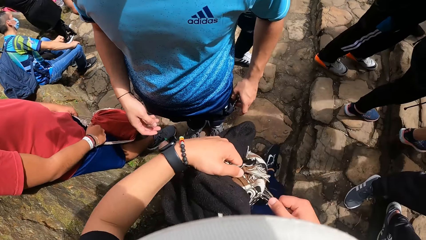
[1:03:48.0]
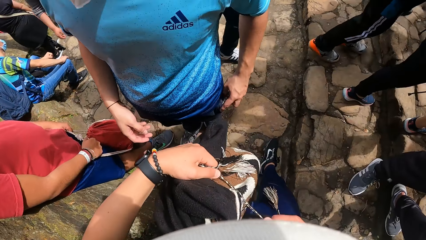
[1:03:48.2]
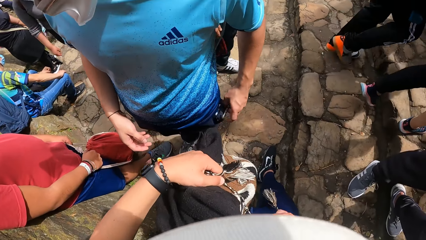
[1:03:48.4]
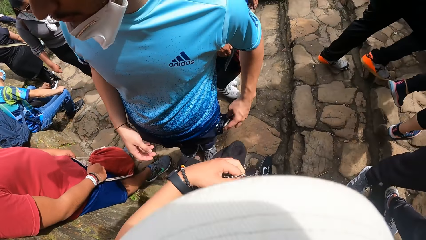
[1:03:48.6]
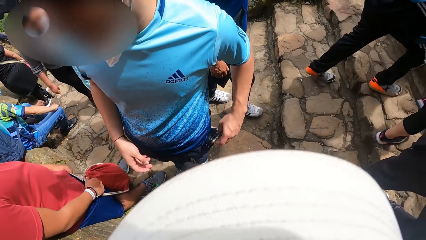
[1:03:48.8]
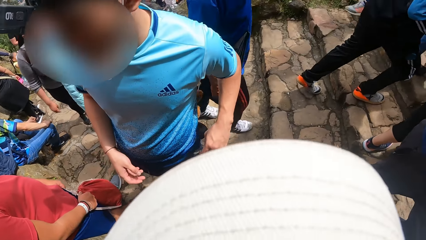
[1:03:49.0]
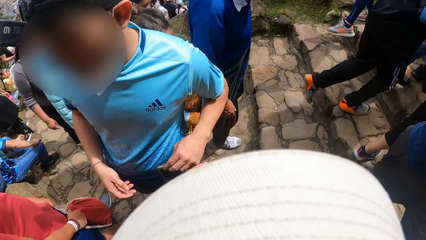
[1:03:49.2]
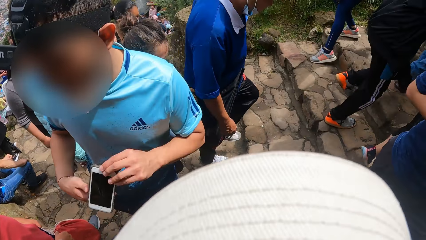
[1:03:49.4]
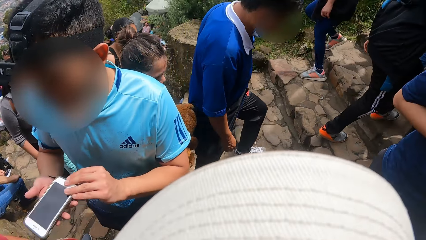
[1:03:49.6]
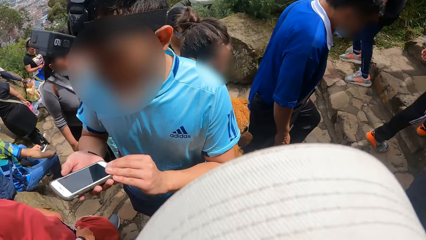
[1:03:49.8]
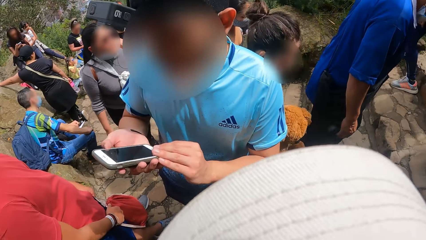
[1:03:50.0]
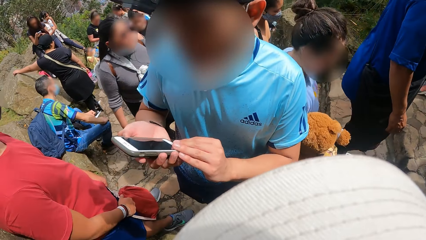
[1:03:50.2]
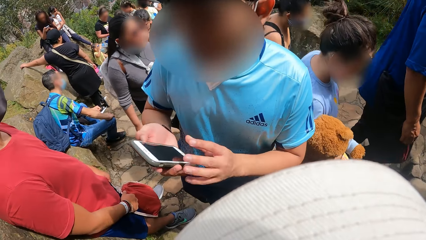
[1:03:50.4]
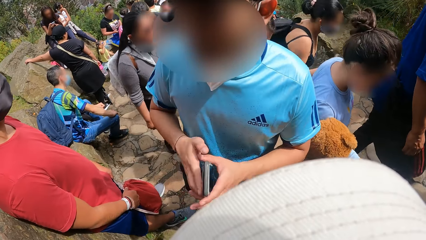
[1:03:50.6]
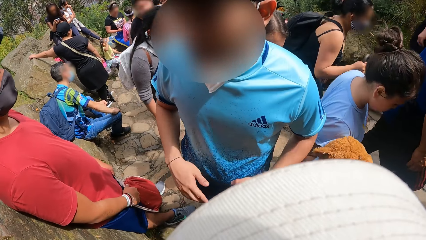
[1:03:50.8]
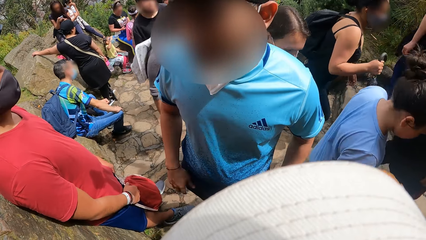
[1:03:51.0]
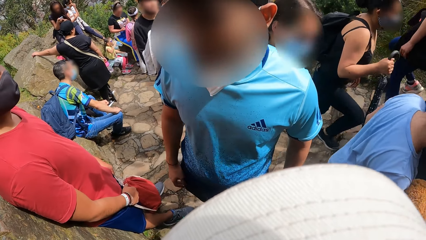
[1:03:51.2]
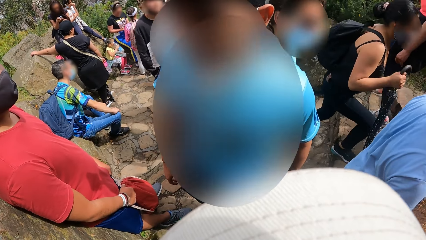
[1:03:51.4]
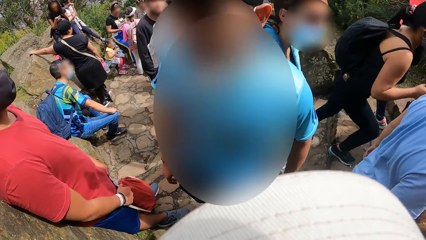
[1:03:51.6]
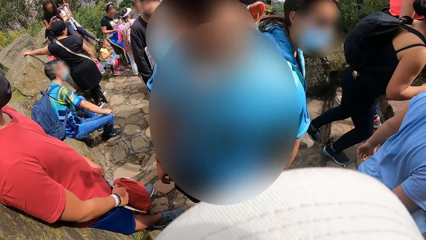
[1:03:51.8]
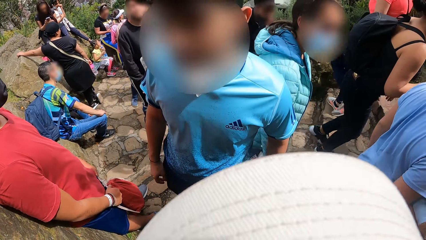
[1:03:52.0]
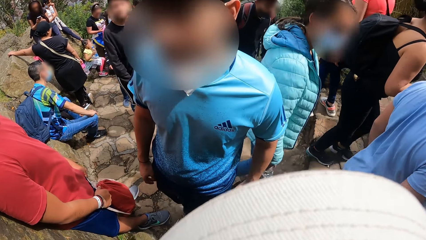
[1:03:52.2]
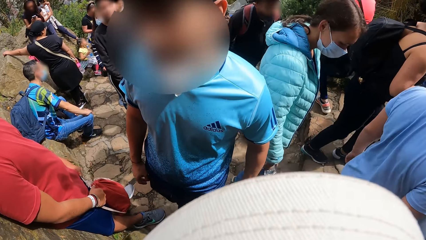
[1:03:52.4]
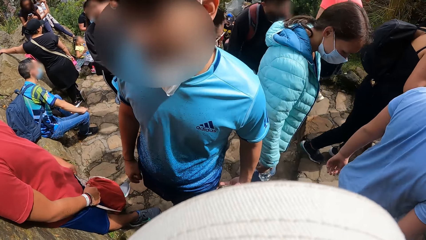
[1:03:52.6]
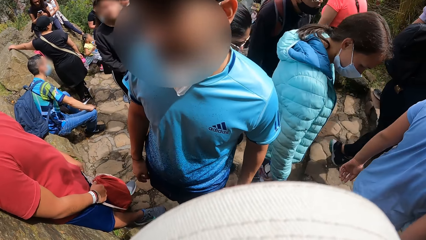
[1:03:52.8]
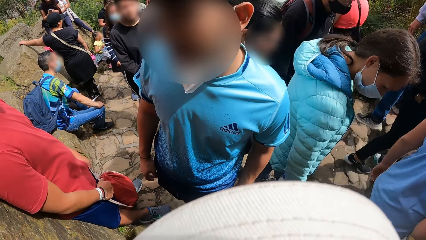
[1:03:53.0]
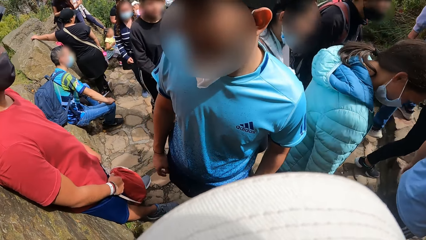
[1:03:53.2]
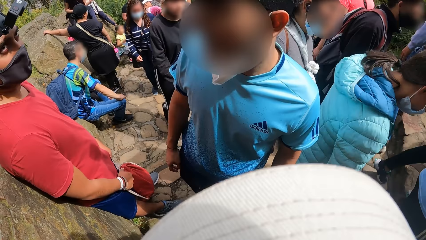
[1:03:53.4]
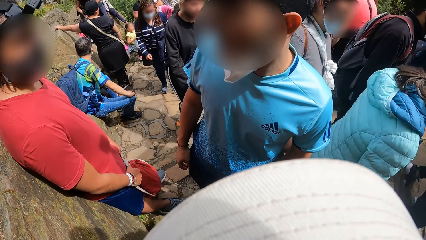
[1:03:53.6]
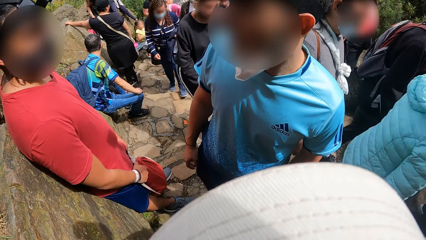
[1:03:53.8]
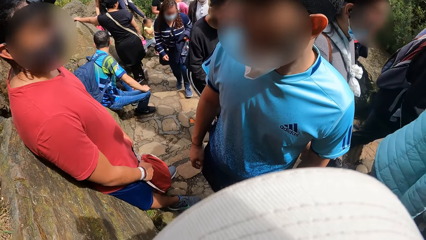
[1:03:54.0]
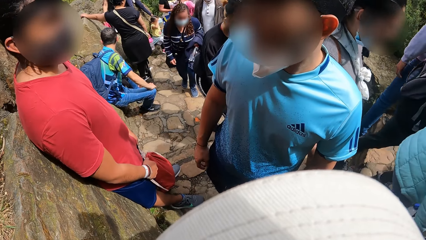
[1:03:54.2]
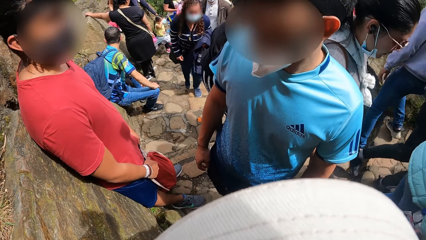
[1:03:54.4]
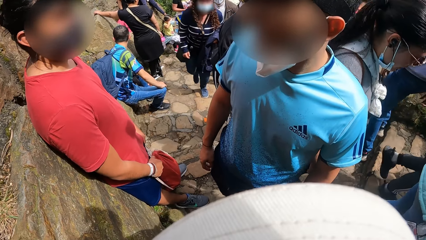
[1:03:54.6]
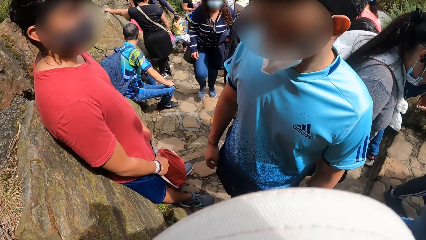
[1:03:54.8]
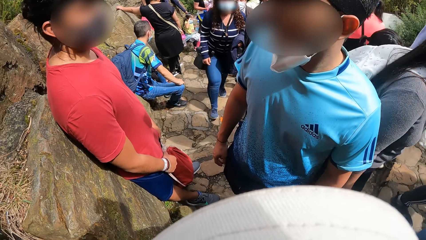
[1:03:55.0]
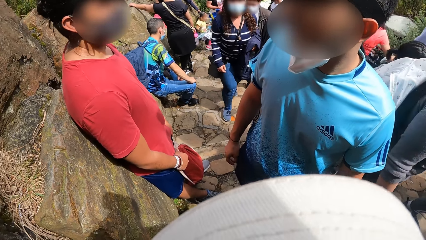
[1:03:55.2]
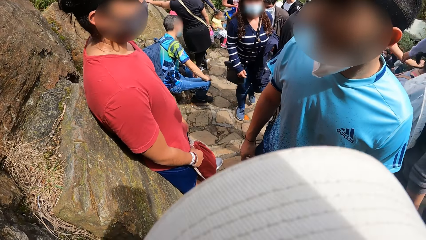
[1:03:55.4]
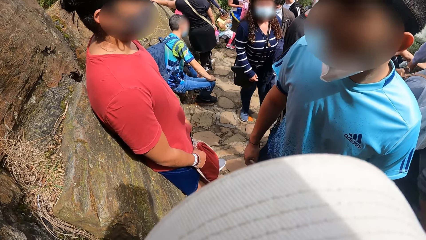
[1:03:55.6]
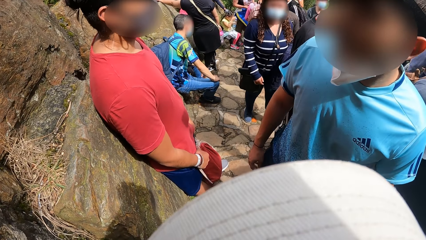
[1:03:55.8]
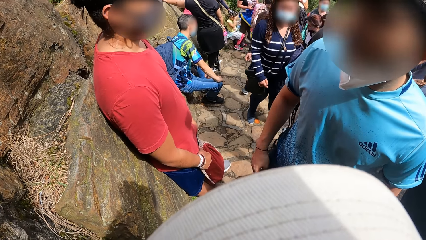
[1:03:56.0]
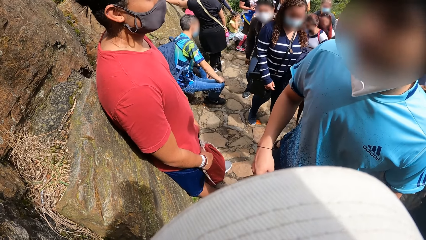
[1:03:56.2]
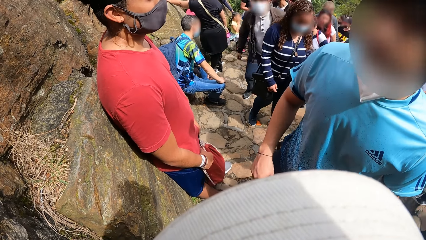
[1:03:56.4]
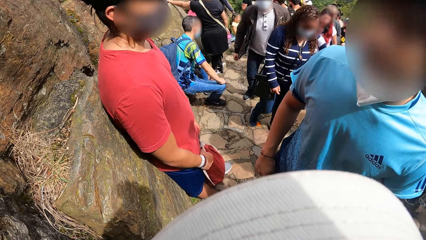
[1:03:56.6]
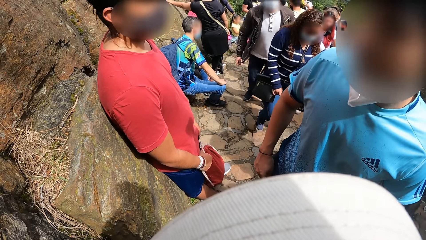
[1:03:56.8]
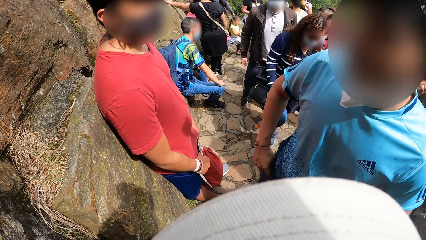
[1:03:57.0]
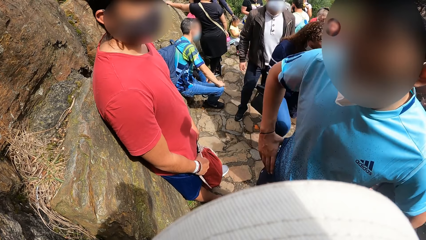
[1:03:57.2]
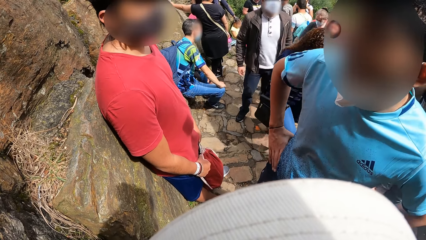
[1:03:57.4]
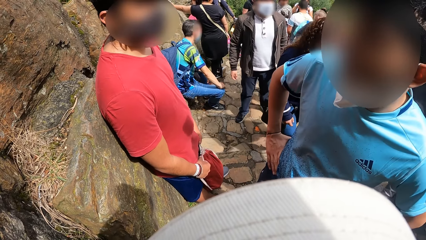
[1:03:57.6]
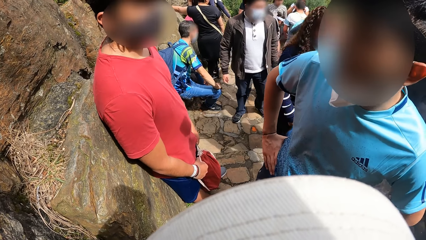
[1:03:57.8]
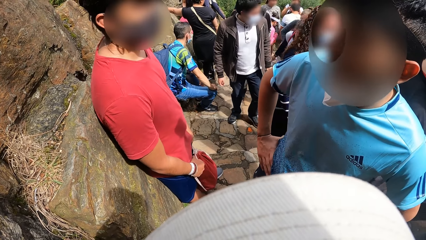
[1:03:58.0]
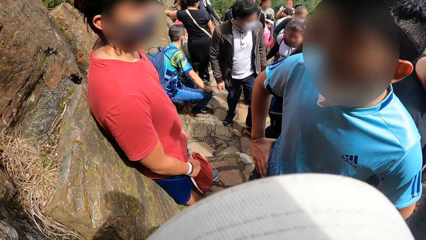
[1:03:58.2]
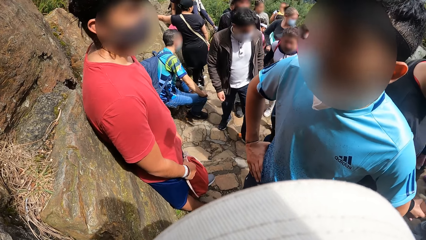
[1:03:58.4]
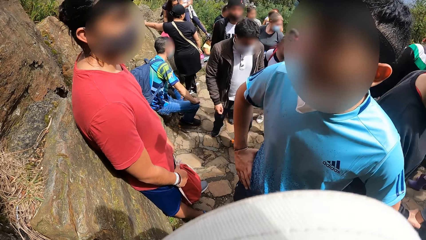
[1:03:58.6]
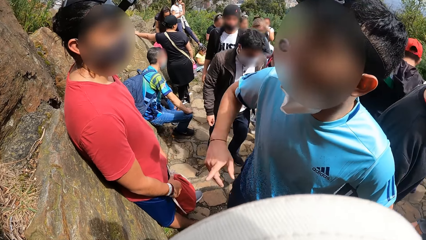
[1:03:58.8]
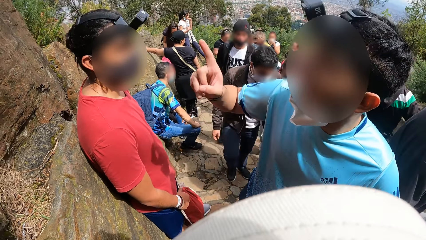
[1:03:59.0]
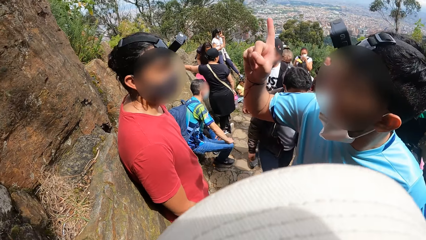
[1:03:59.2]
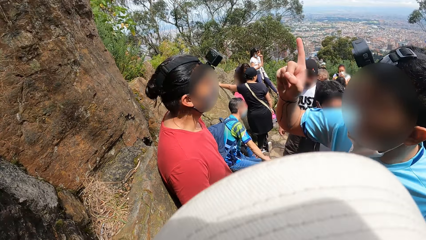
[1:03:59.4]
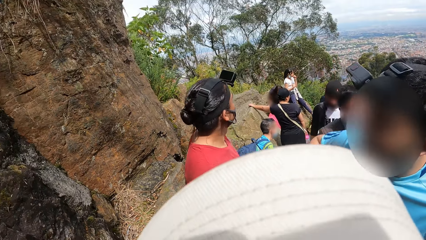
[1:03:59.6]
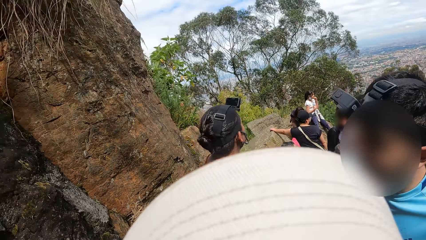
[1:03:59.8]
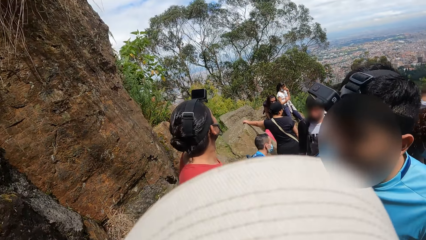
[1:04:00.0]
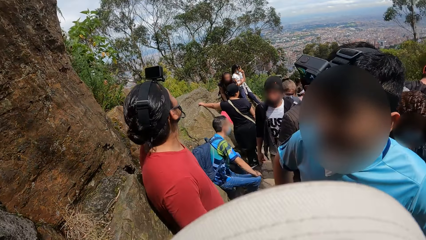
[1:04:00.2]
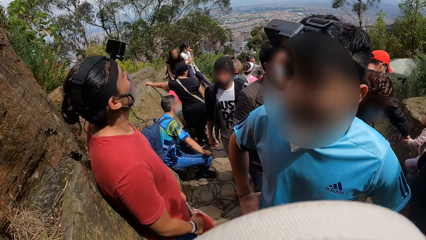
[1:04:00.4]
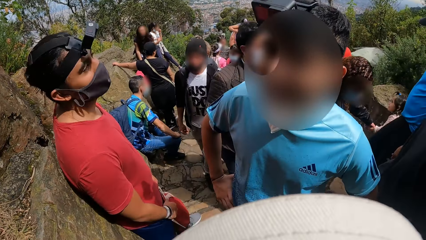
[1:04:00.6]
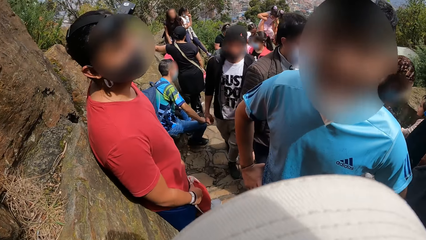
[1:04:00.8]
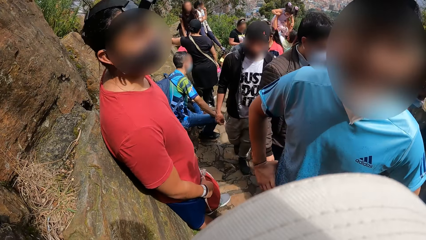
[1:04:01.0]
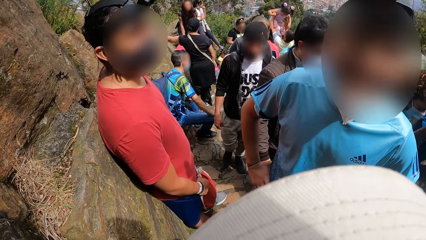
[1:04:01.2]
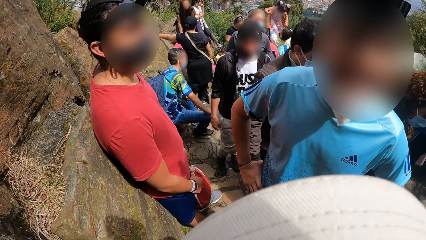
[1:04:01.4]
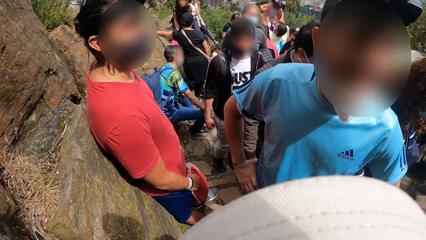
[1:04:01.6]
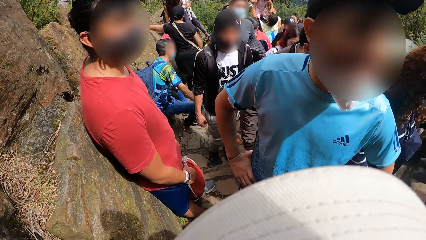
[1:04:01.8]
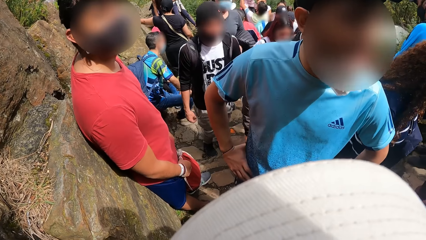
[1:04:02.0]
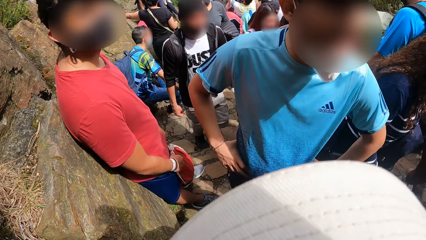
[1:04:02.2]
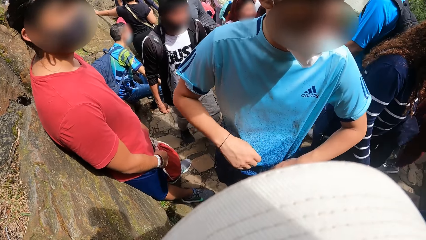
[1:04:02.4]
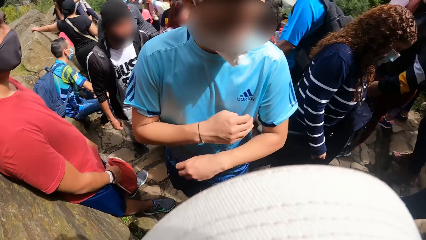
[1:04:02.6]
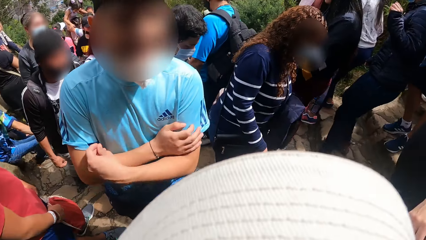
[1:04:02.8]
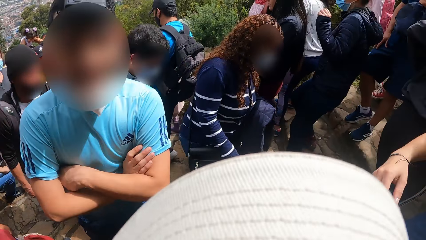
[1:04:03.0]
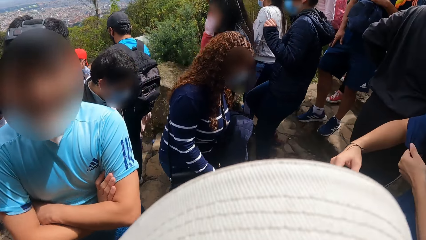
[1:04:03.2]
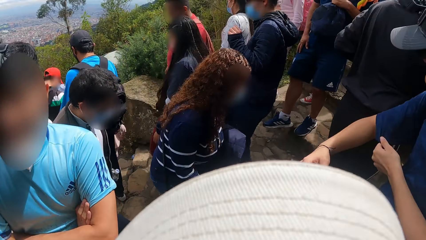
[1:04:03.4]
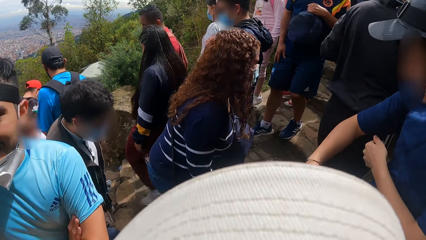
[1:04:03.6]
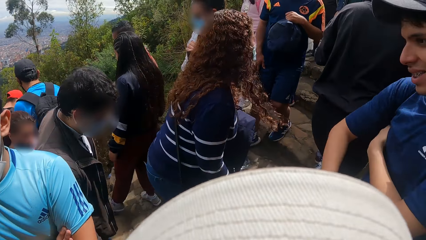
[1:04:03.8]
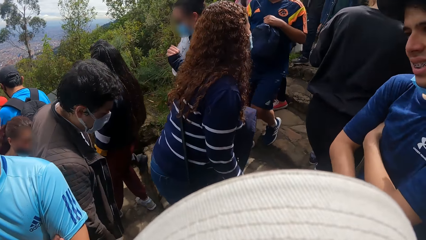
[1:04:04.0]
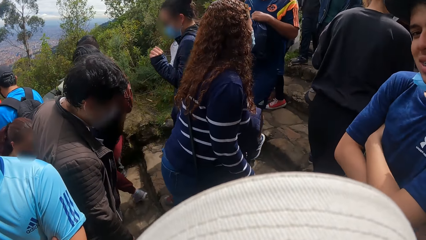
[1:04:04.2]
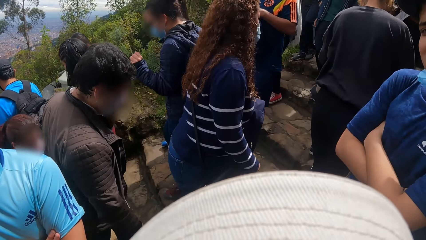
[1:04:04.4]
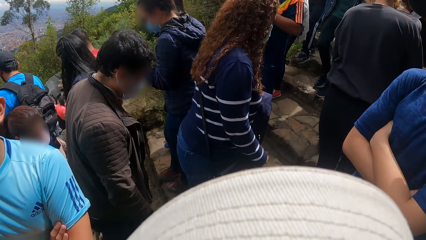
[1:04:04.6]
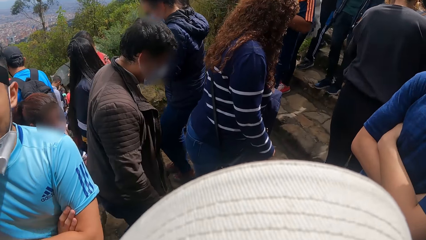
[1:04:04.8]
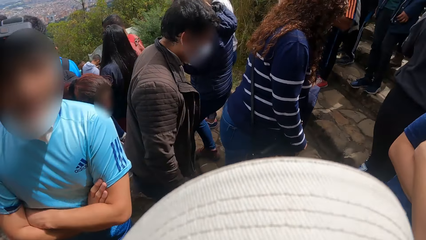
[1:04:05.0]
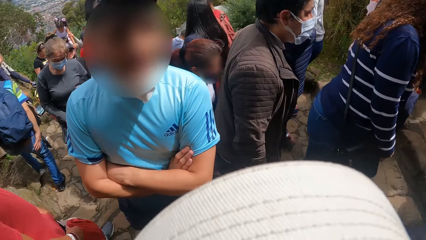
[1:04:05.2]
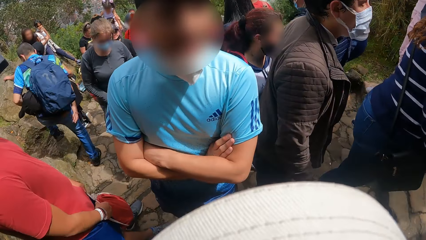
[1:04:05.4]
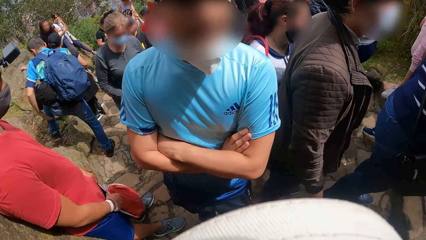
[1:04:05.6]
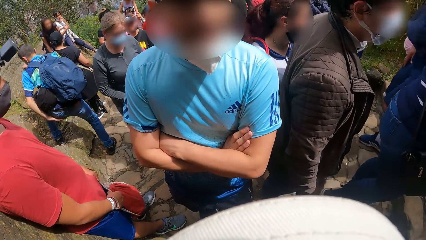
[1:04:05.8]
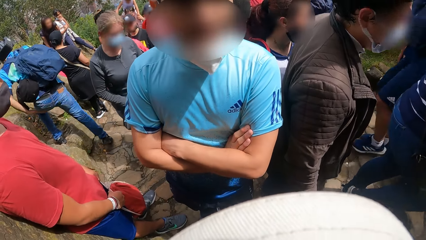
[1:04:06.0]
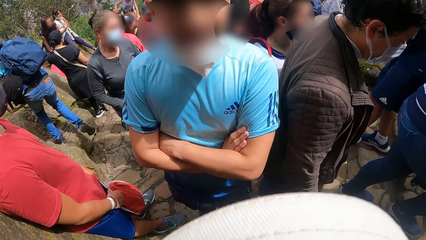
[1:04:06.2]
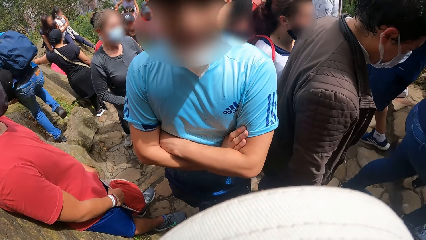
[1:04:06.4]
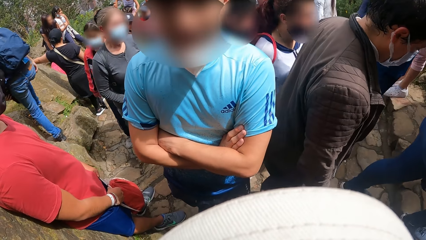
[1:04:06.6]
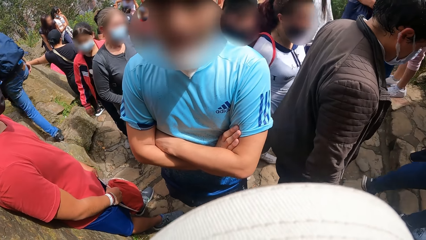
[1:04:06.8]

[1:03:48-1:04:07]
A man brings out the phone from his pocket with his right hand. The man looks at the phone. Another man drops the phone in his pocket with his right hand. The first man gestures out.
